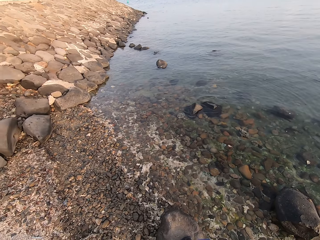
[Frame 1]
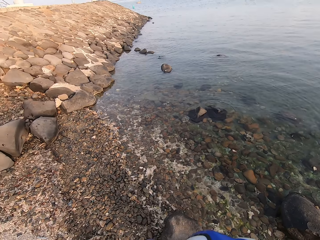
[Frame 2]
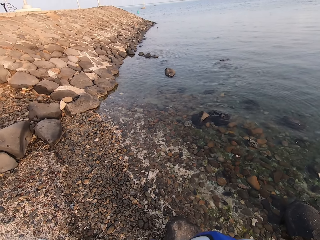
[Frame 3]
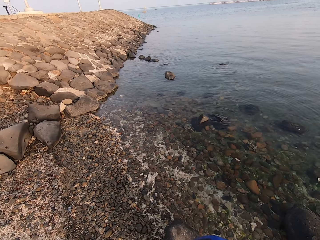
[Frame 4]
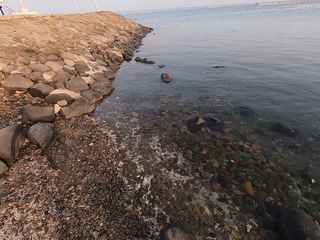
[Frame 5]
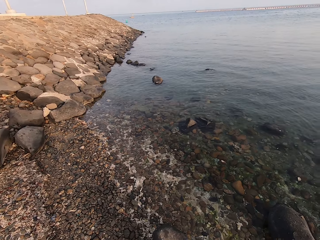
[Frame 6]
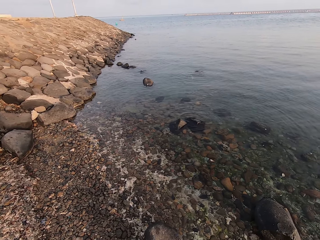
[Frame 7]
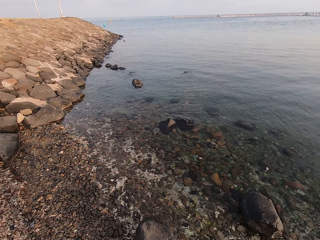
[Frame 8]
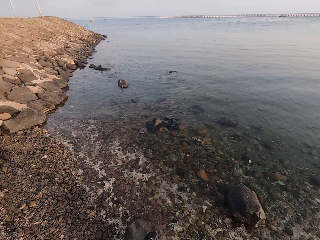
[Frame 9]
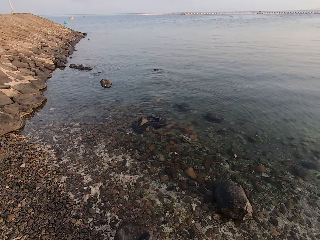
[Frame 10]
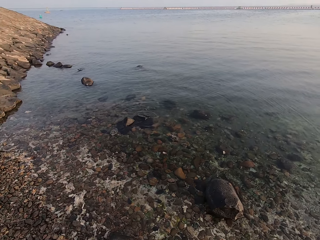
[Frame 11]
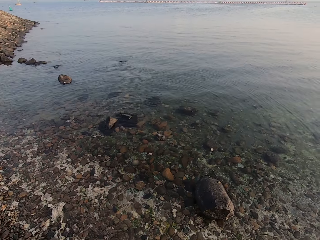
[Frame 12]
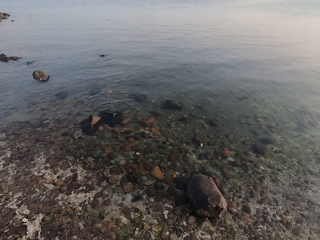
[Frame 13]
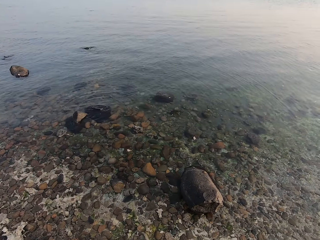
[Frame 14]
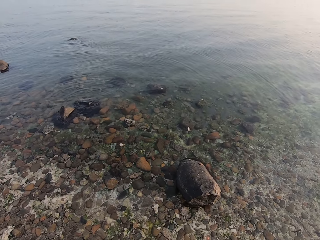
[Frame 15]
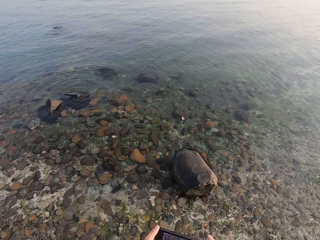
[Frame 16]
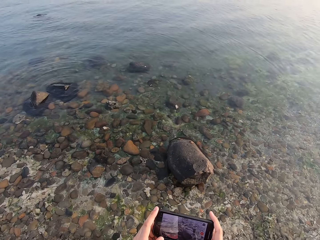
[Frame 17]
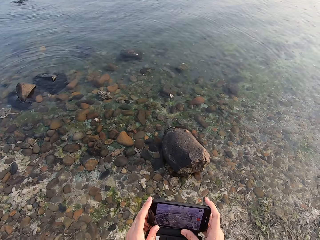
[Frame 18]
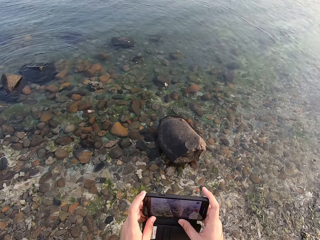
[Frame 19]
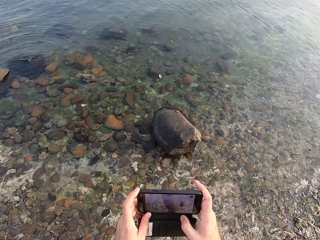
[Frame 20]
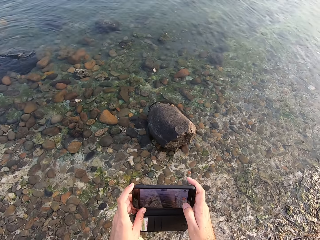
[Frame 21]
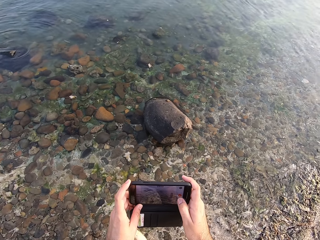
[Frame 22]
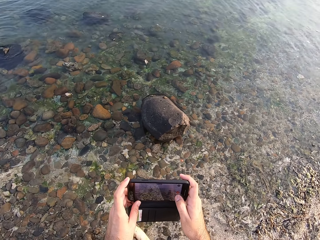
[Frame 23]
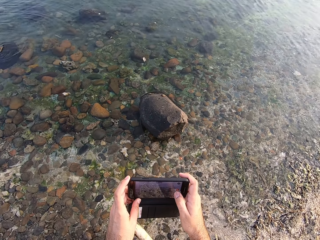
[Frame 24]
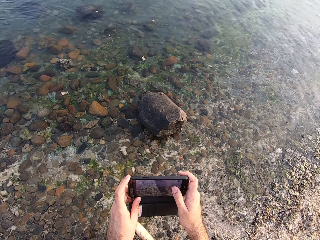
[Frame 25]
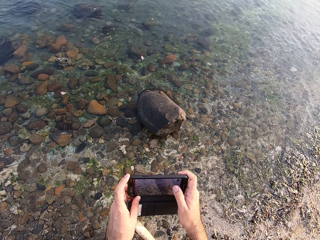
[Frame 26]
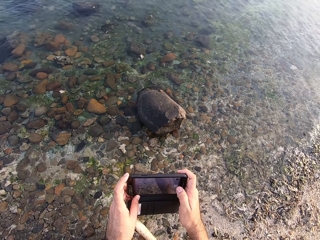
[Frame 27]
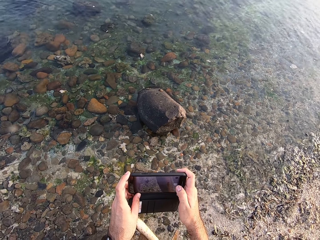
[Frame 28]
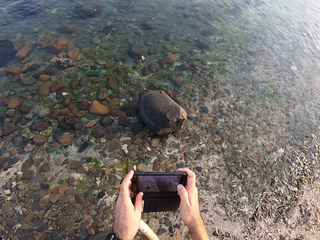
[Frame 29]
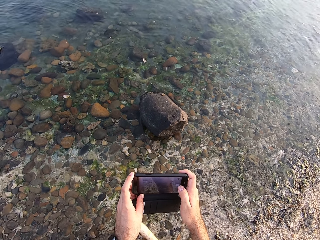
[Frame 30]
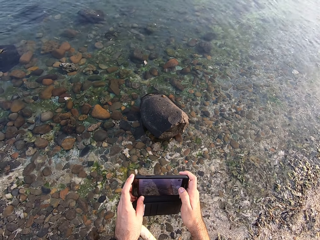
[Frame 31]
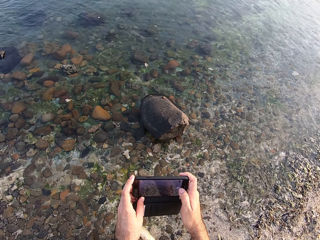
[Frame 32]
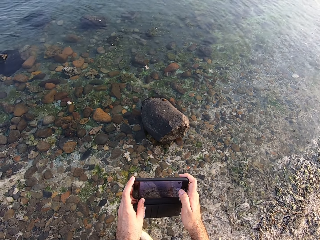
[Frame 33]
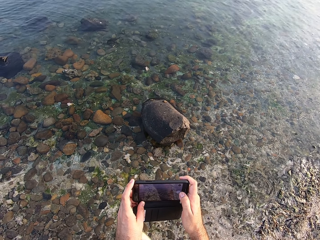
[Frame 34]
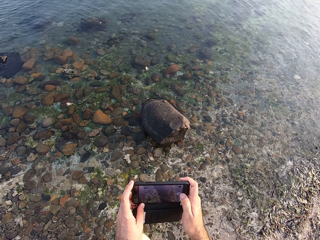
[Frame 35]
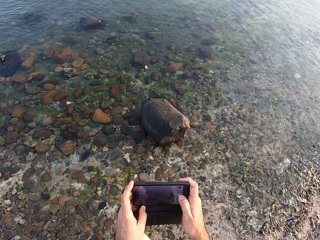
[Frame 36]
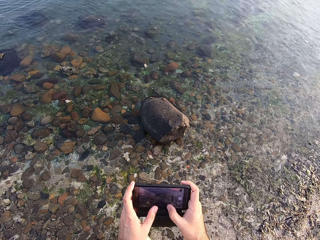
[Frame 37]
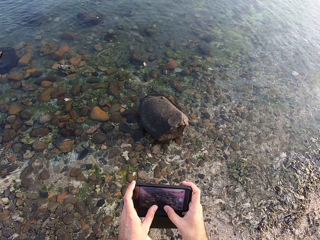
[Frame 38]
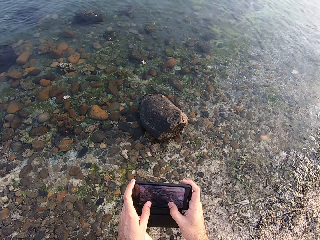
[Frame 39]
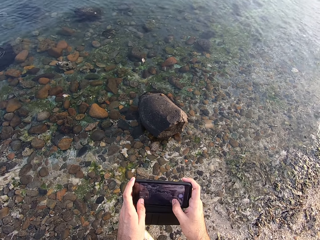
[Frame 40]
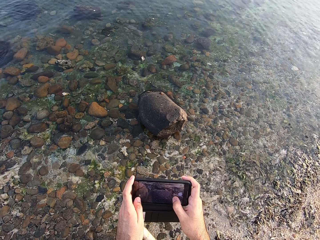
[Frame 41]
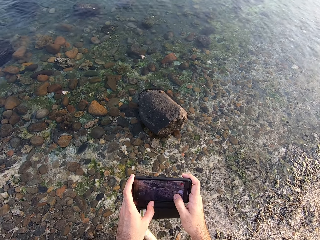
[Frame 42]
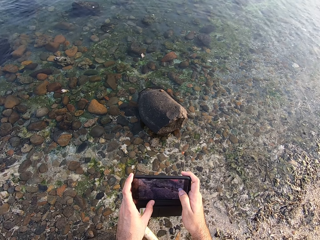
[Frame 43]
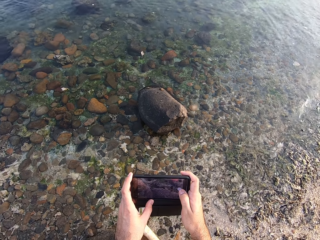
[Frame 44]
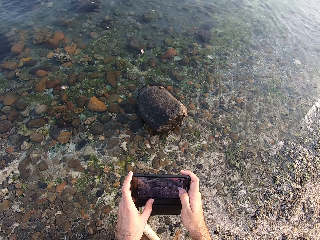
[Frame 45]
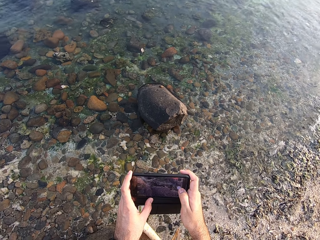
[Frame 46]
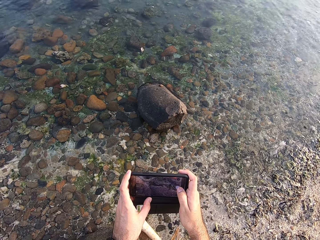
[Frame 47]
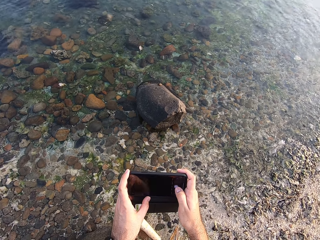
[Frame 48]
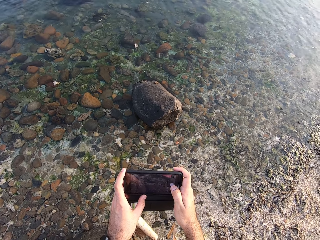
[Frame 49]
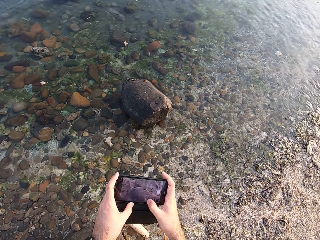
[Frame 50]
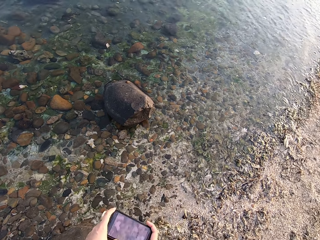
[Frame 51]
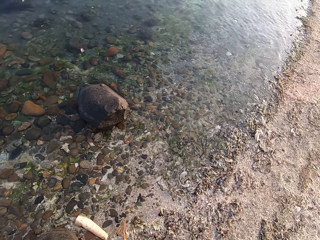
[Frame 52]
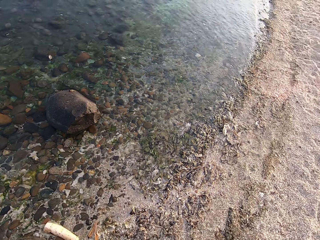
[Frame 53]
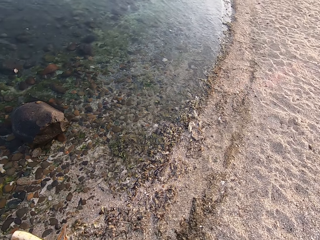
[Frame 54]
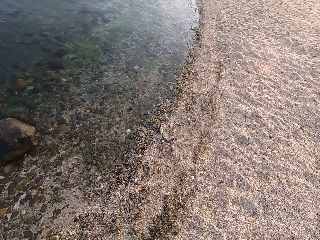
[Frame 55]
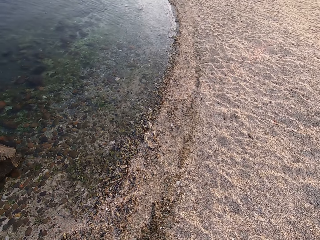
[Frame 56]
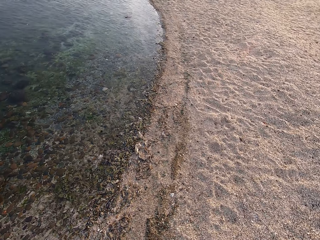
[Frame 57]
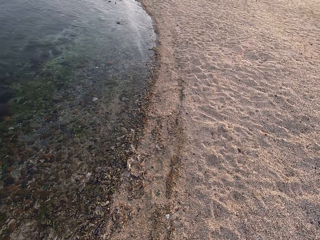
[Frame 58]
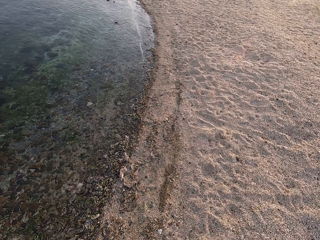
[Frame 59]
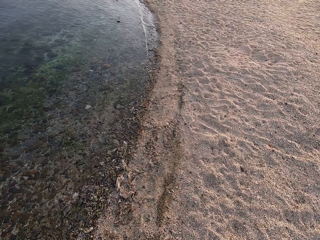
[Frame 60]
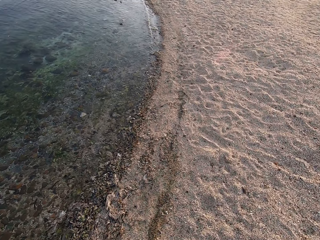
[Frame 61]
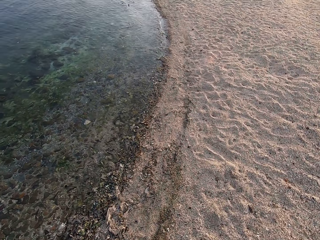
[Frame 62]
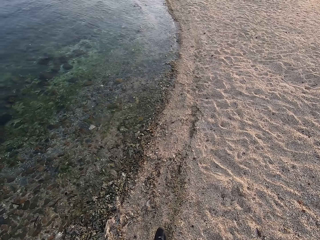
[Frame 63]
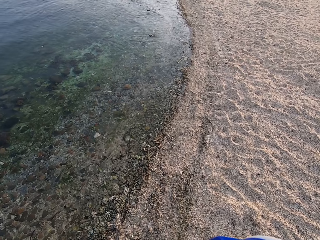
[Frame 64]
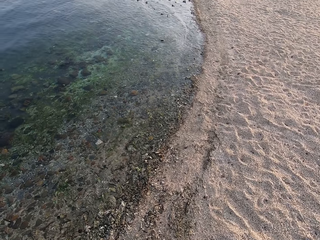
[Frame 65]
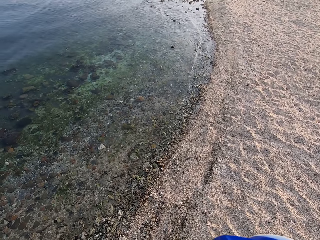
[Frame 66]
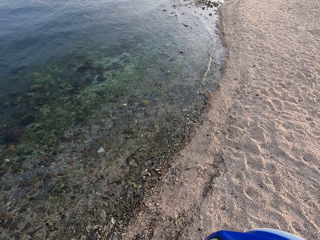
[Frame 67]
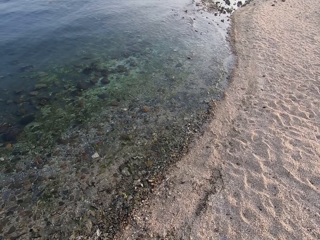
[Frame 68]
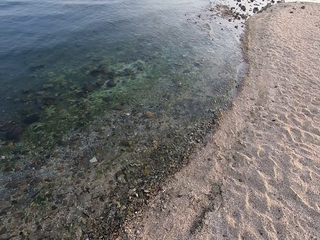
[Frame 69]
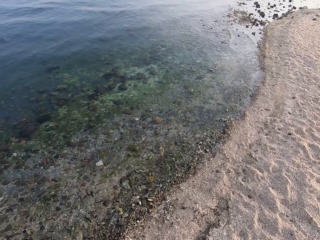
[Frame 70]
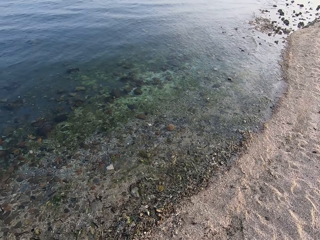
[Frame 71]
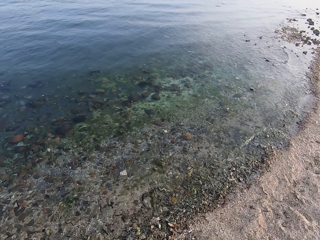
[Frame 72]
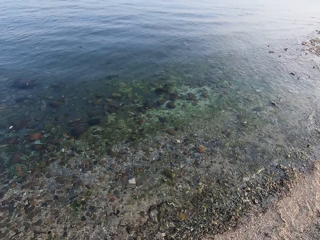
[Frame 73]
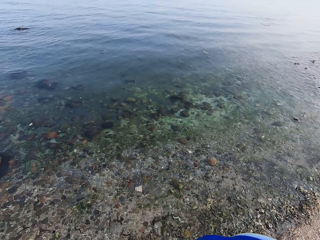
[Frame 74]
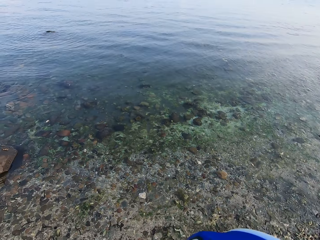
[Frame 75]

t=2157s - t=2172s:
The camera wearer moves his phone. He walks around the beach.

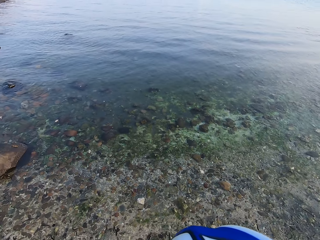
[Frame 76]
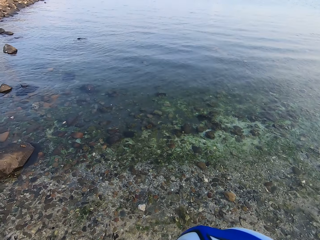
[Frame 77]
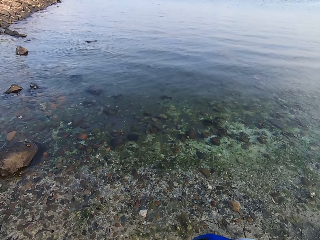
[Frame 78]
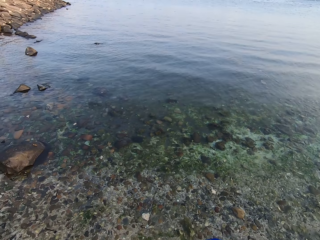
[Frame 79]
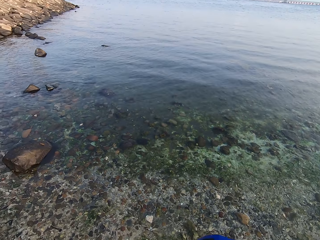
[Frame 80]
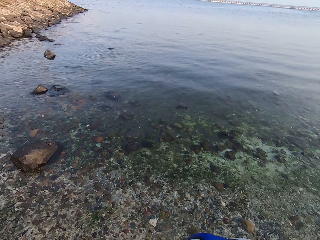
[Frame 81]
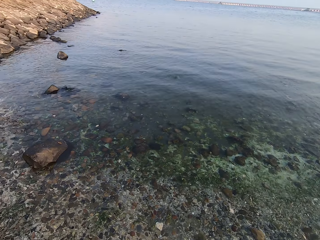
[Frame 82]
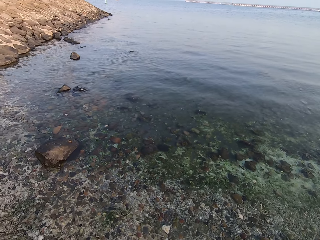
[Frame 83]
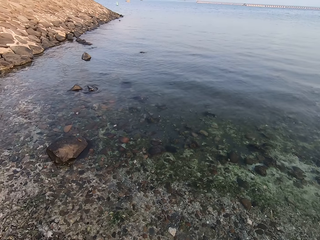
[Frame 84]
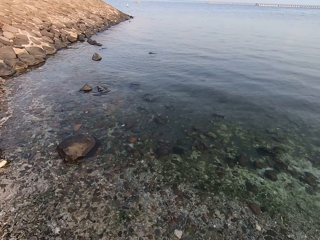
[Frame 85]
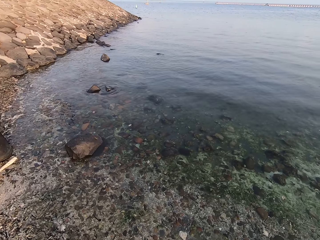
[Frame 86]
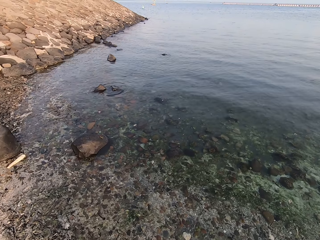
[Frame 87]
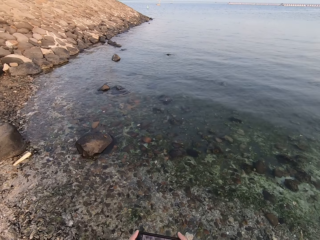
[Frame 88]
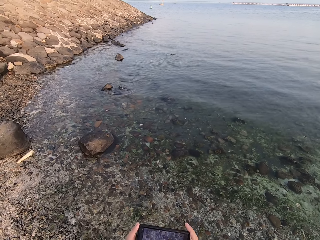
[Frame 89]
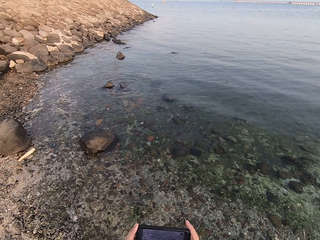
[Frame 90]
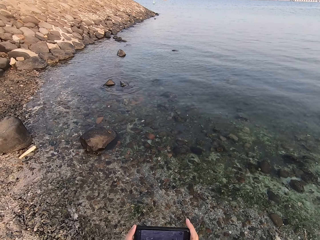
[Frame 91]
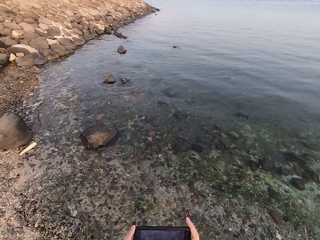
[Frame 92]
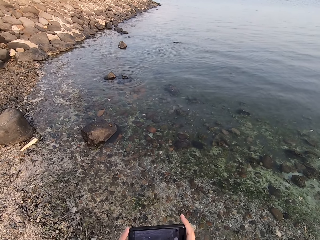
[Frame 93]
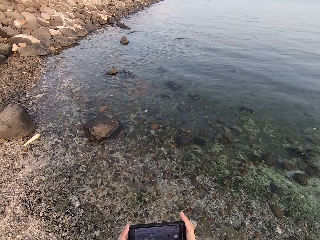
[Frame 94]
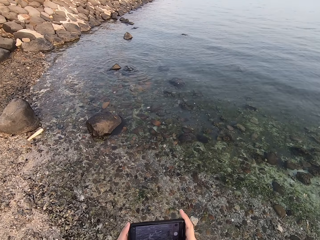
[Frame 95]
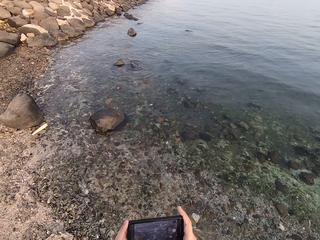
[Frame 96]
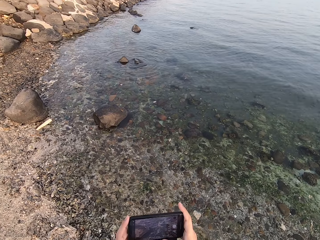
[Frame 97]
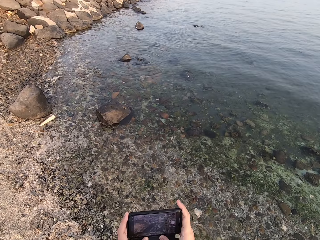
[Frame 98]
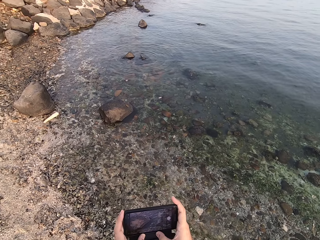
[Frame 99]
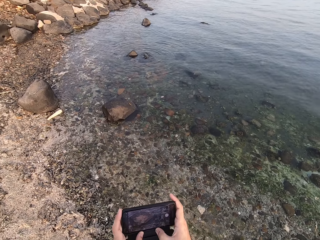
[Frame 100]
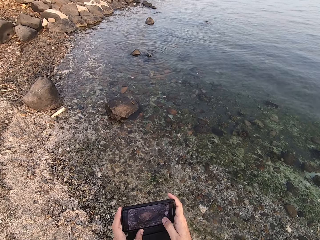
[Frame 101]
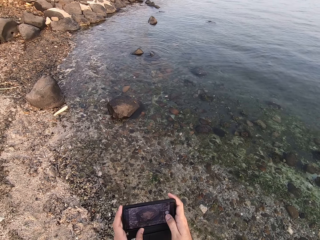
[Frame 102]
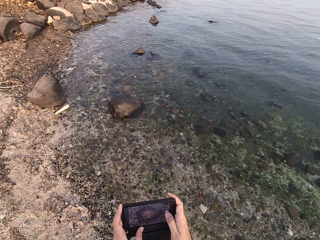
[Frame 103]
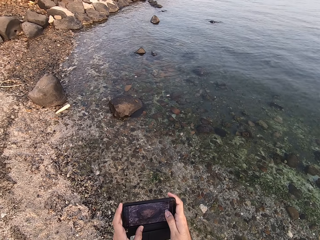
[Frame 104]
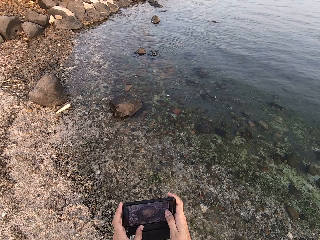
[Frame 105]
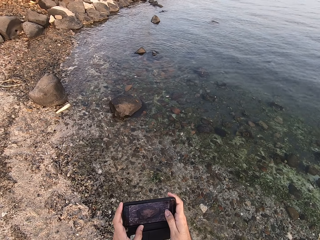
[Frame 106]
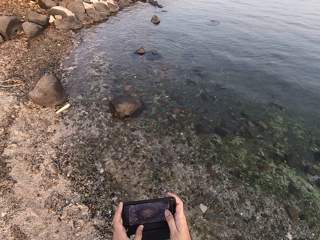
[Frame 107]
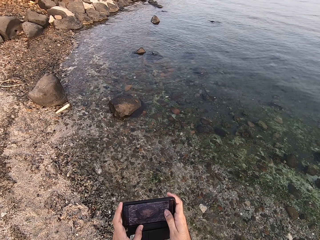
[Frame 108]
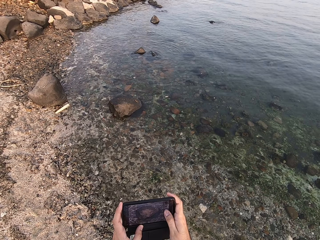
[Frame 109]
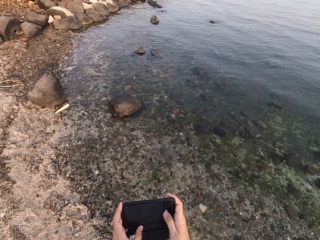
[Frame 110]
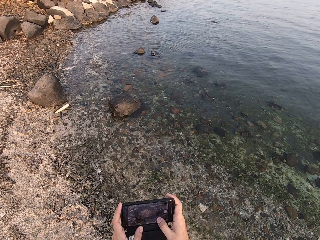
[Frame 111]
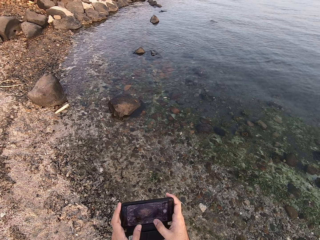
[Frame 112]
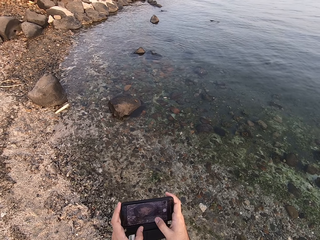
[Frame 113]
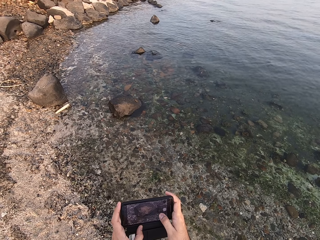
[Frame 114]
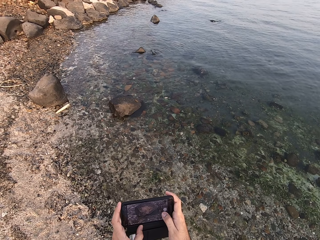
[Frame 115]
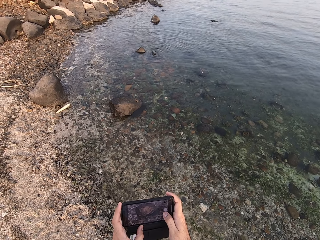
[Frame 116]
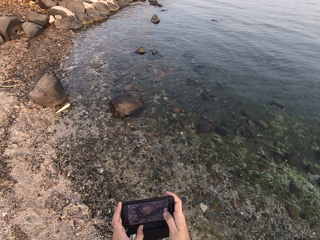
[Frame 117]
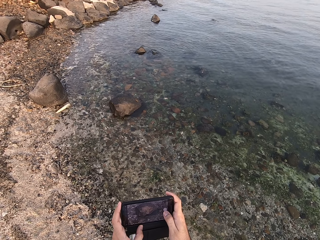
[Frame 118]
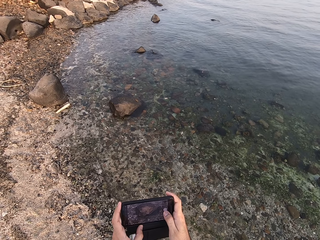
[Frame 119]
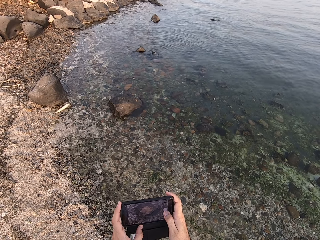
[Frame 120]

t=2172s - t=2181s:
The camera wearer looks around. He uses his phone. He takes a picture.
